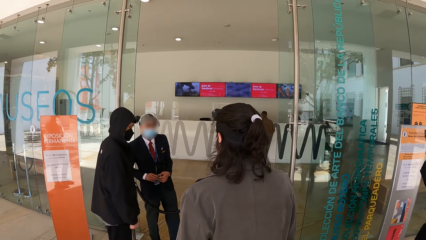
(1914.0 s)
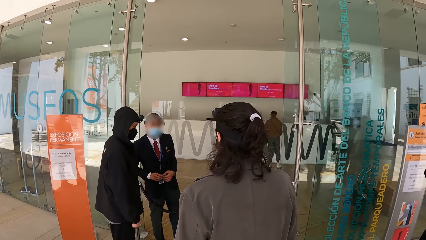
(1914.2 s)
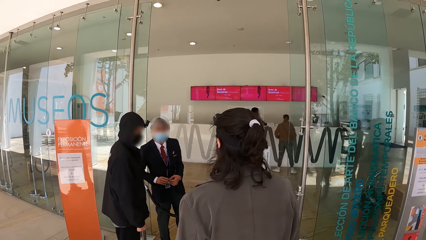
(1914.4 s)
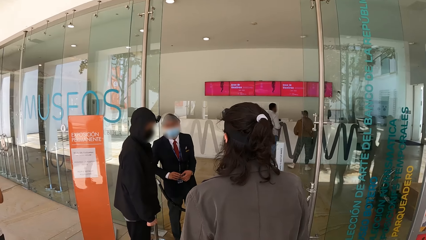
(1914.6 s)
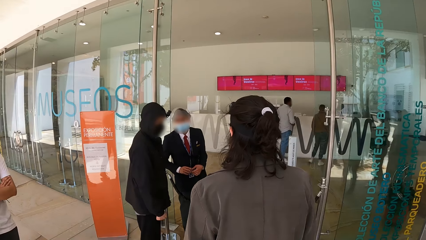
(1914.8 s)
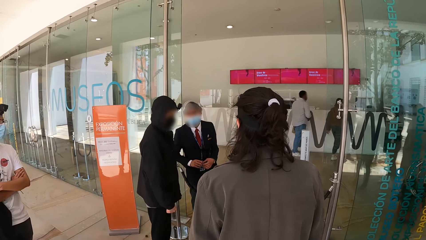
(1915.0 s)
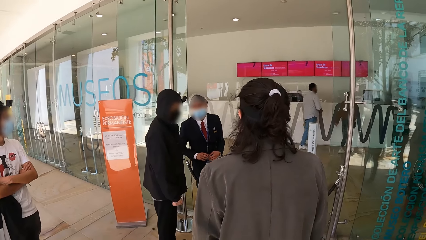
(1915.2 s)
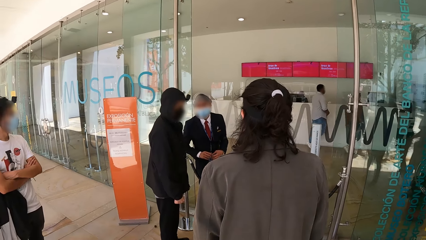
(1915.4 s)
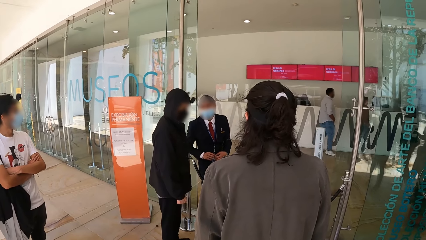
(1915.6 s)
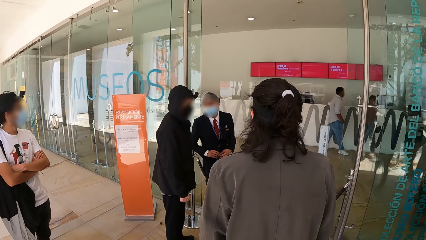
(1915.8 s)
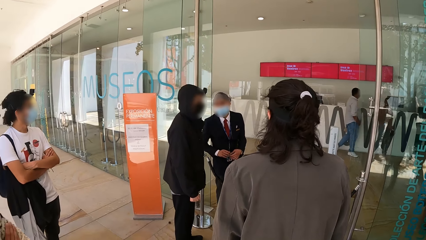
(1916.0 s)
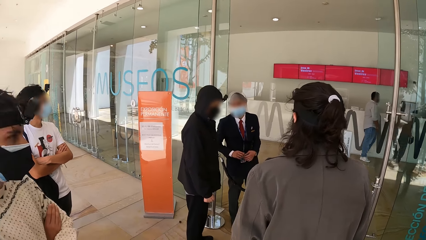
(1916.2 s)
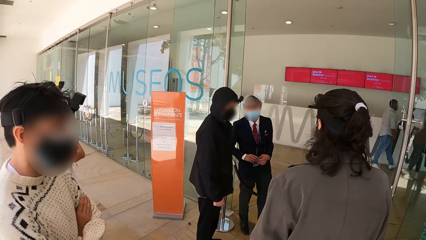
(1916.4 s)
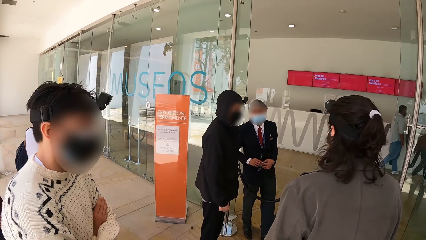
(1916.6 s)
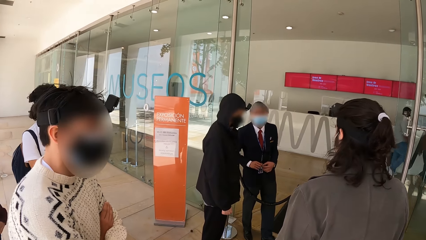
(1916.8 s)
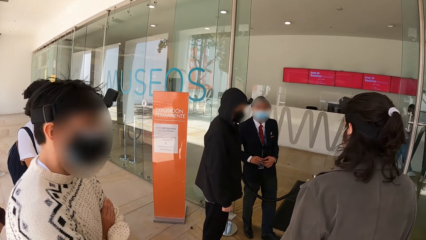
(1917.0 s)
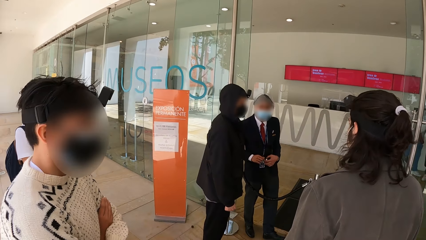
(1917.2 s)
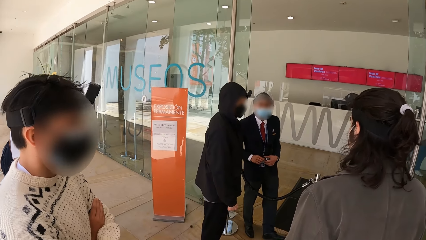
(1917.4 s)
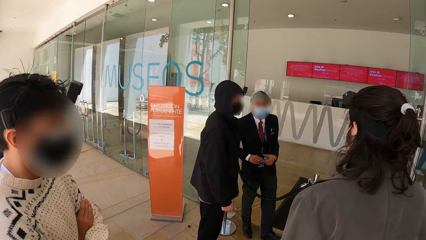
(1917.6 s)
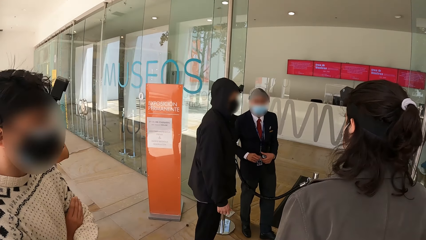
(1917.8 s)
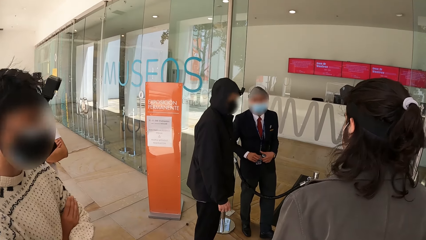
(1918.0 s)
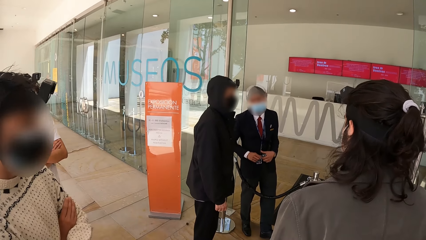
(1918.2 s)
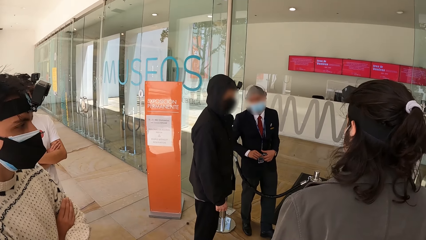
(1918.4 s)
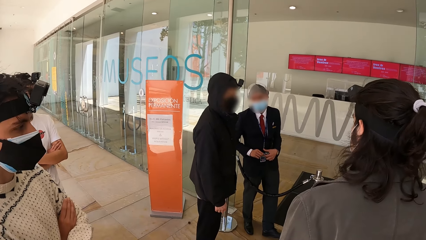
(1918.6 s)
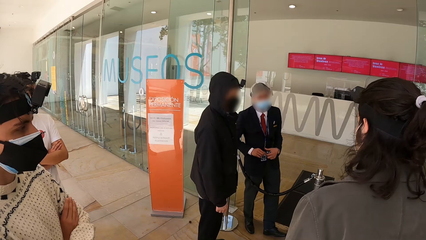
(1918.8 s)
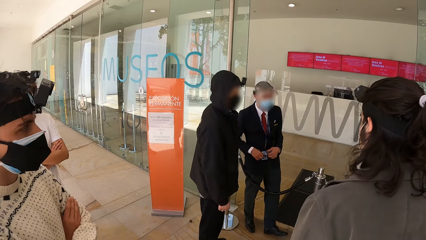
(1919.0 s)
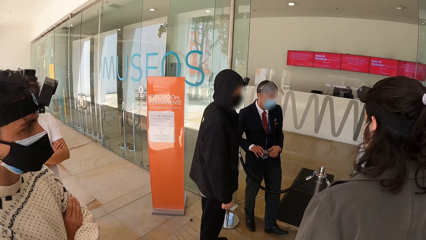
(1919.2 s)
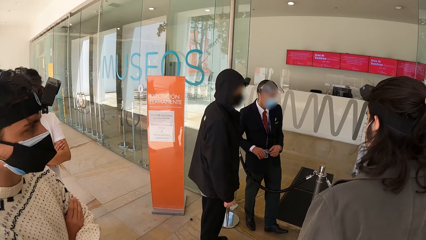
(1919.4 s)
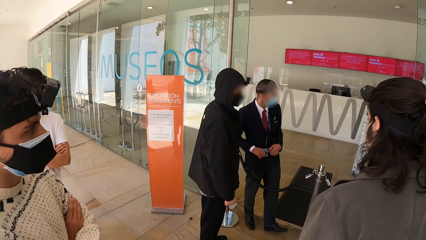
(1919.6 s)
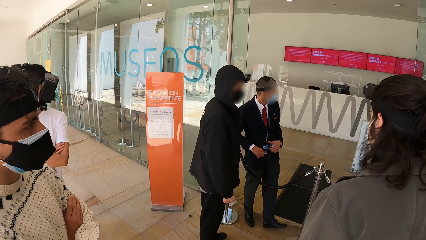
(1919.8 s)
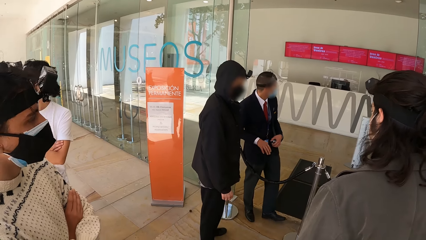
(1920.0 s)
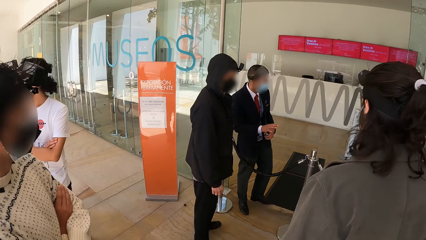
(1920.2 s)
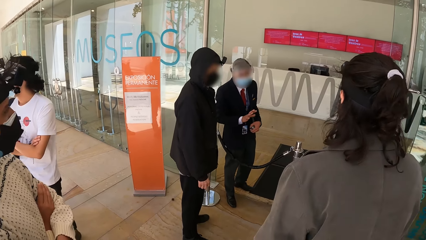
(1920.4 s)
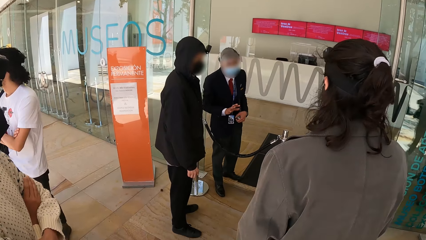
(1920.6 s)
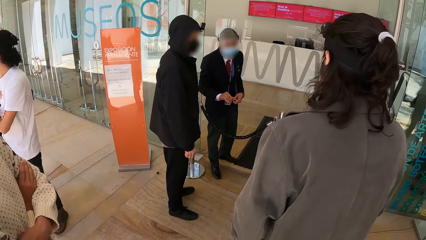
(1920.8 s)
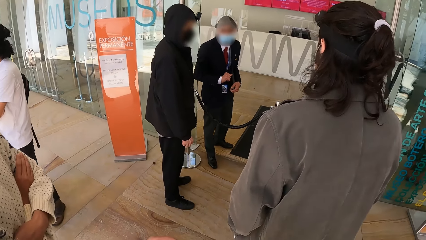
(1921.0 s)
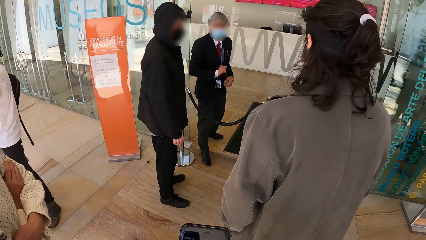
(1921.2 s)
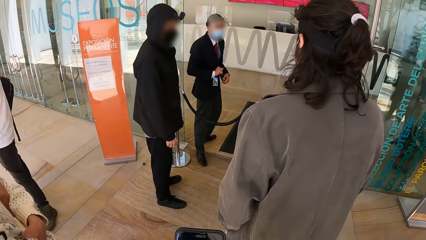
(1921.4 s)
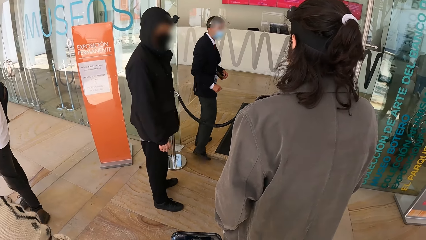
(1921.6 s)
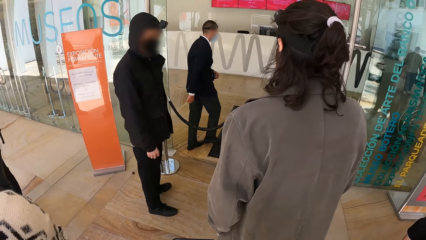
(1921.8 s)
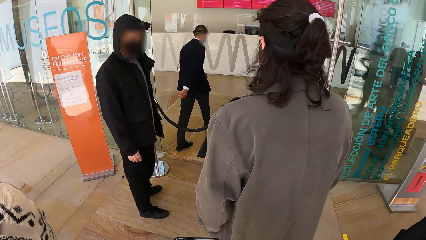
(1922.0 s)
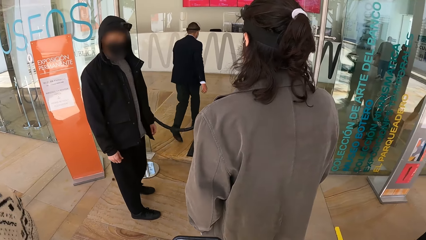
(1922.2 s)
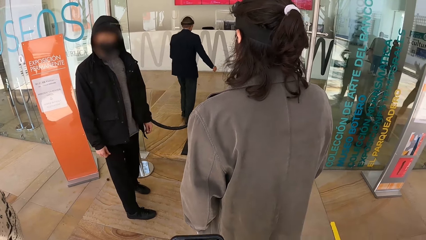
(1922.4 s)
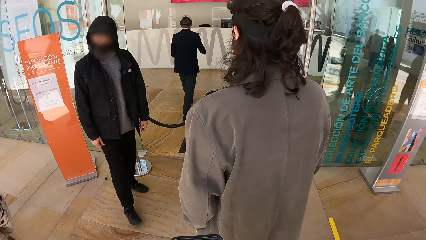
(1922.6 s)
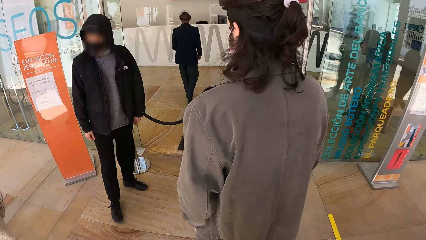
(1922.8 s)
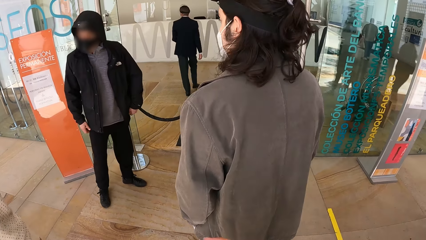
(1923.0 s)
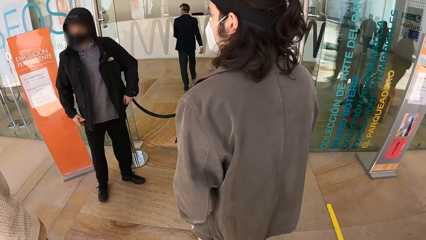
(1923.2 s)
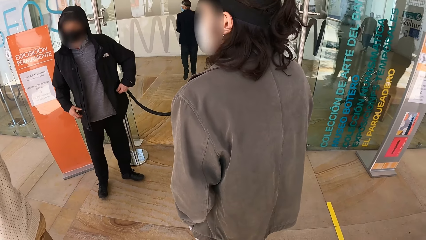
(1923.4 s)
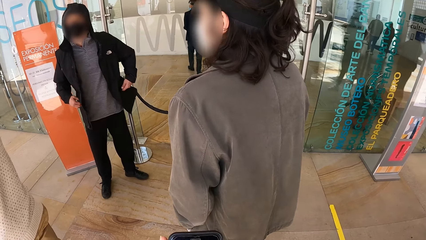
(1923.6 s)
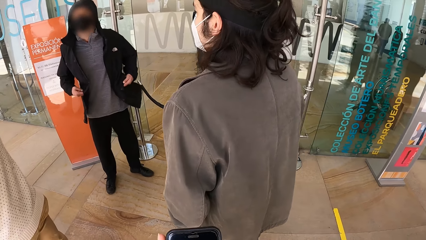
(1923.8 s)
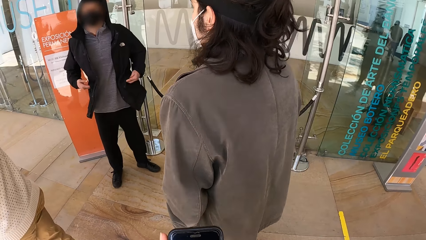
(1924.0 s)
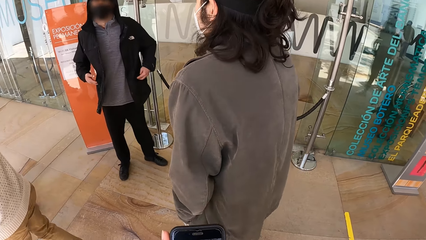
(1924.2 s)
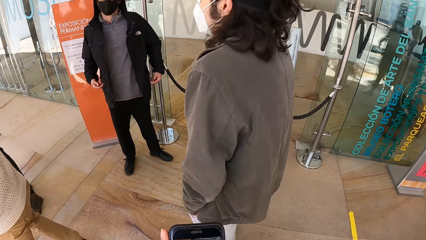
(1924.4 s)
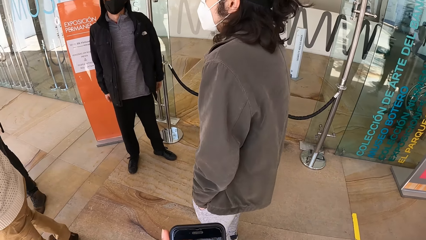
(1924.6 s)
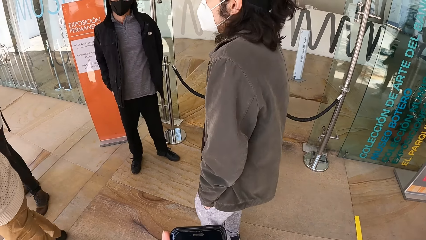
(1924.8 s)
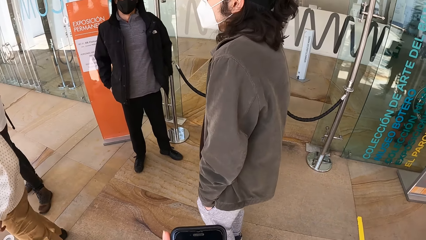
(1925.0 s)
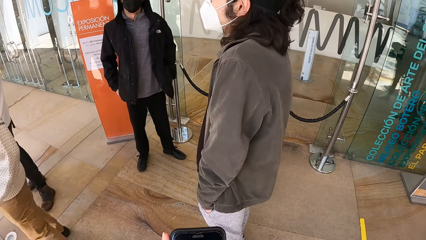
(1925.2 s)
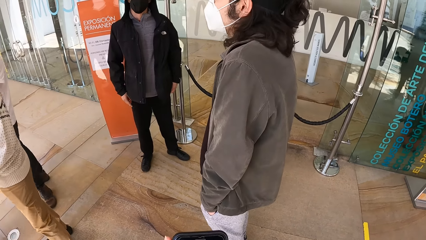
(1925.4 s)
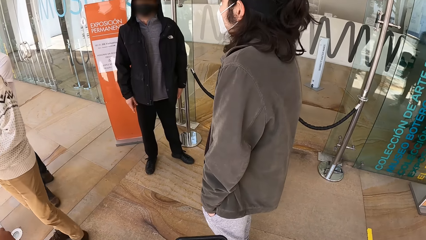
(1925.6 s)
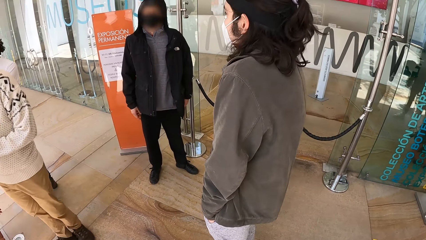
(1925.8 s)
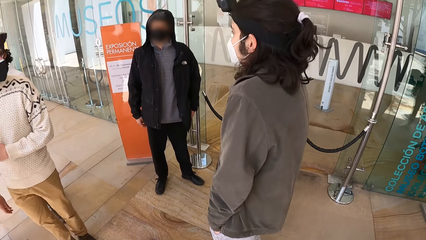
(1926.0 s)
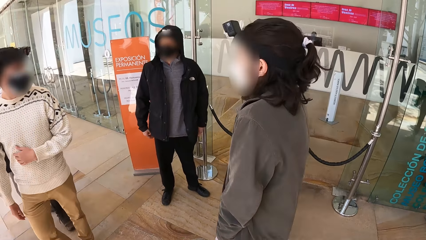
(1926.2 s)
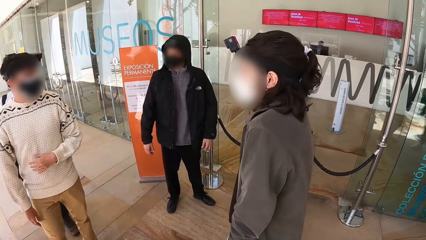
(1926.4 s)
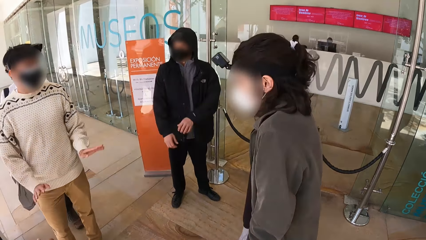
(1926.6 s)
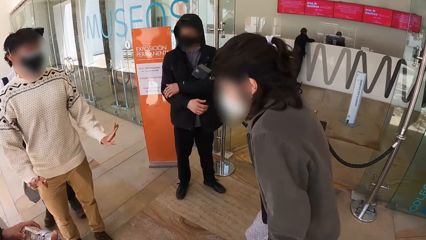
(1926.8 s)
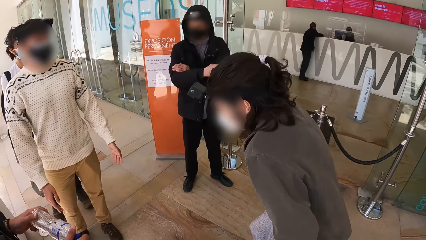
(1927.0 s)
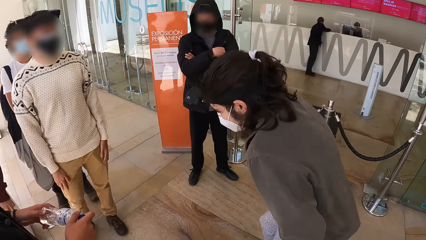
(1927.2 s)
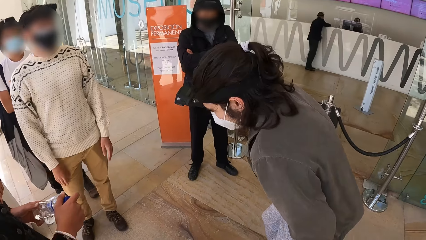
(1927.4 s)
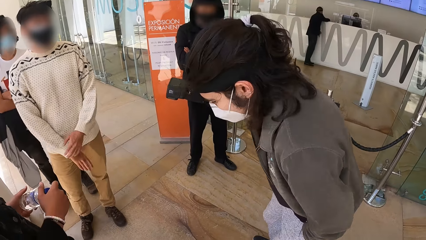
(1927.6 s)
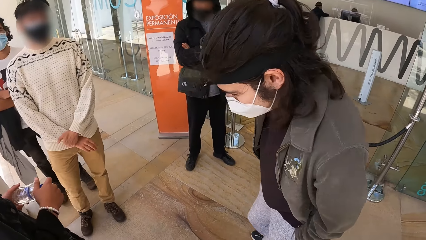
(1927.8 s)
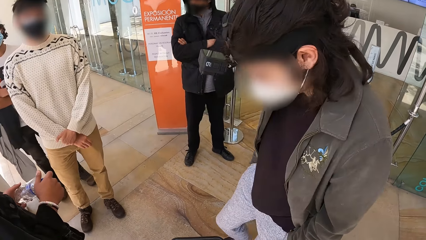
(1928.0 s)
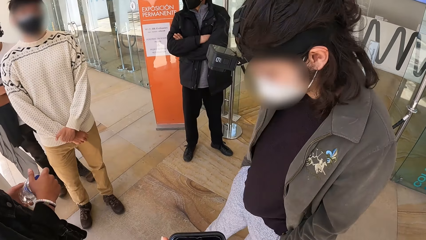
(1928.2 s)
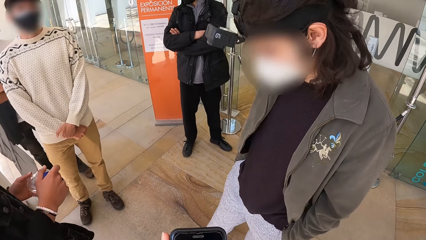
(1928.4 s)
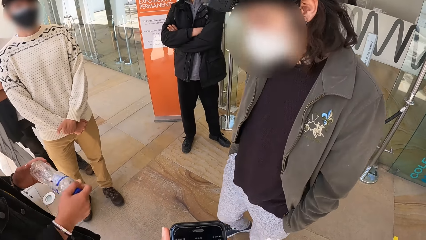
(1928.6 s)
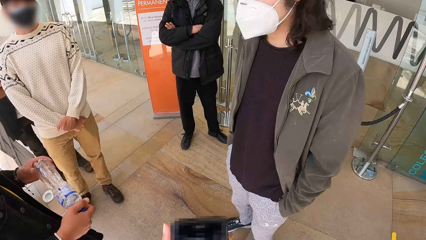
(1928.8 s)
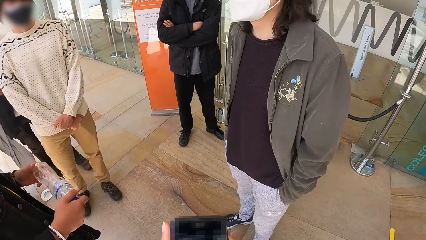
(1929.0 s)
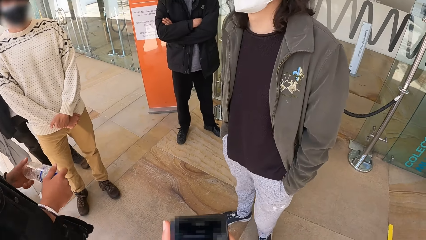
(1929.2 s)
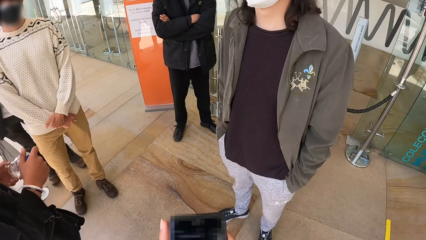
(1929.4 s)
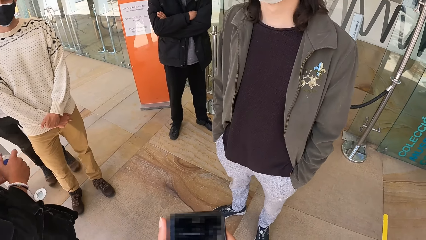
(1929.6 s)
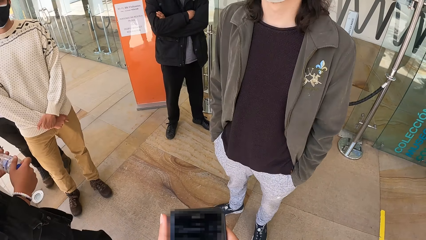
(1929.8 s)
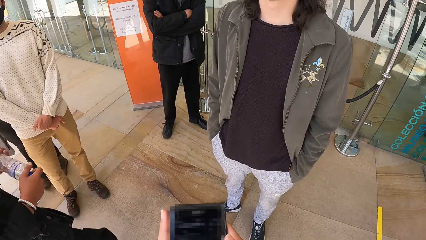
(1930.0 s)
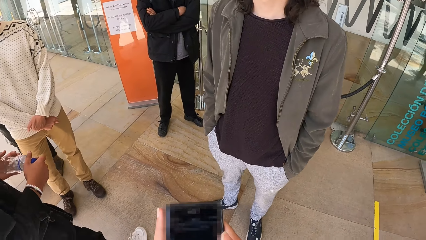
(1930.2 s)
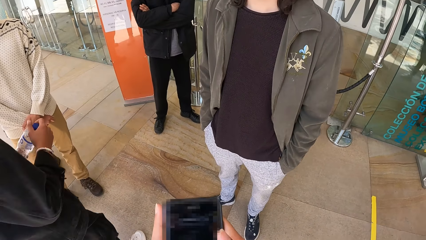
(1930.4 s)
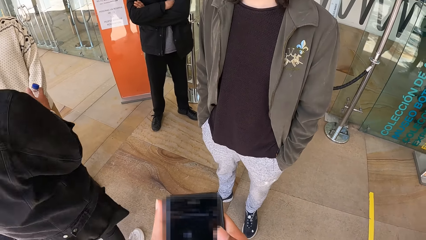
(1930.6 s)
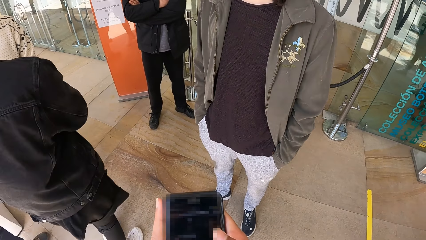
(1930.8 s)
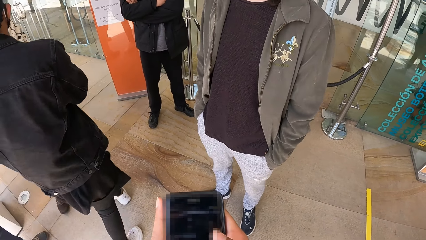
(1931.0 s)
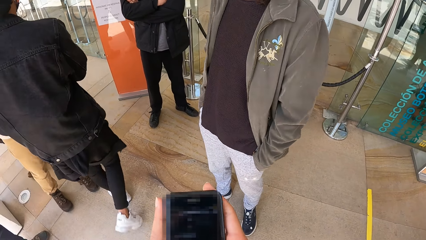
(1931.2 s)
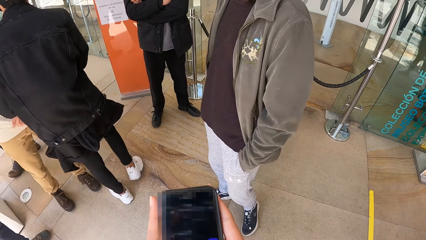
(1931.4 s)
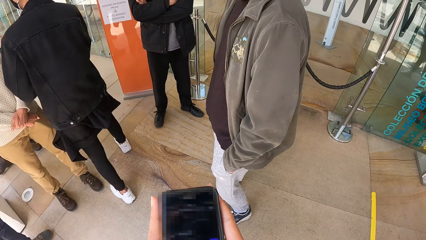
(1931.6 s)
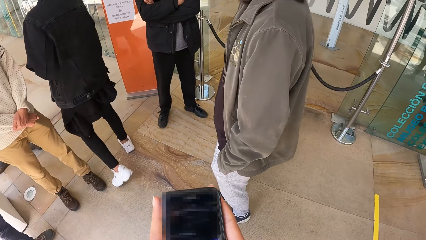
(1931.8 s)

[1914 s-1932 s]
A man walks to a counter. A man walks inside the building. The first man interacts with another man at the counter. Another man interacts with the camera wearer and two other men. The man holds a bottle of water with his hands. The camera wearer operates a phone with his hands. He talks to a man.
